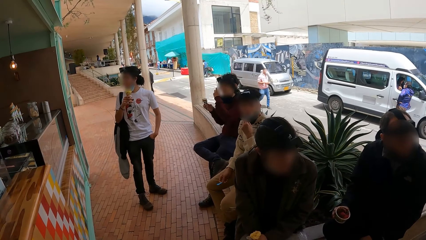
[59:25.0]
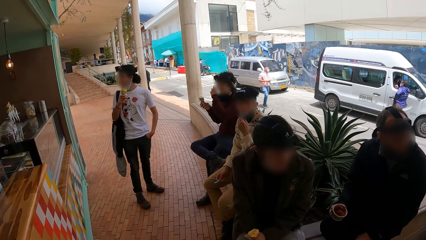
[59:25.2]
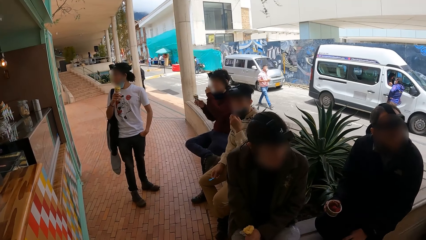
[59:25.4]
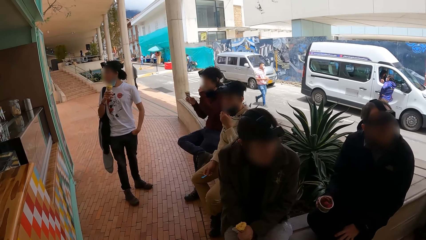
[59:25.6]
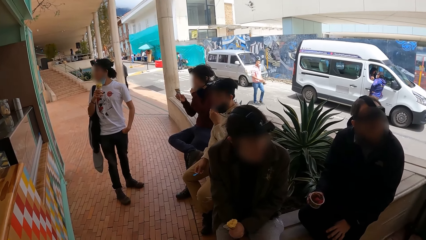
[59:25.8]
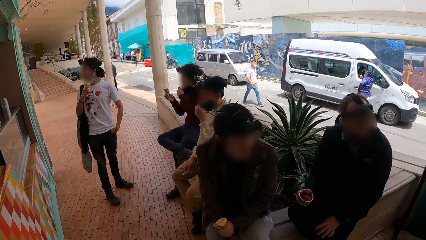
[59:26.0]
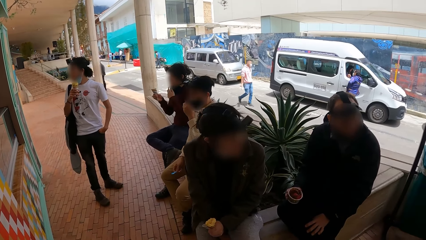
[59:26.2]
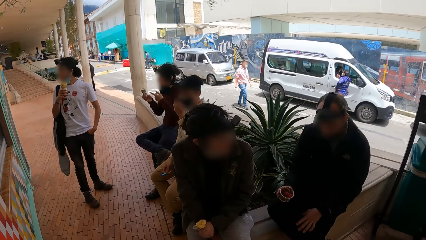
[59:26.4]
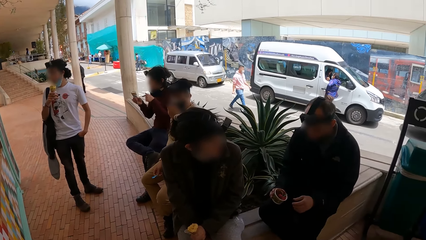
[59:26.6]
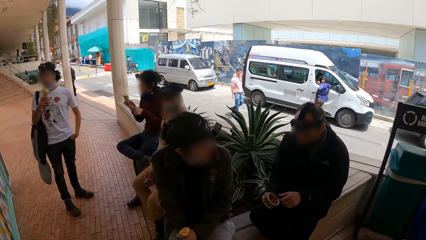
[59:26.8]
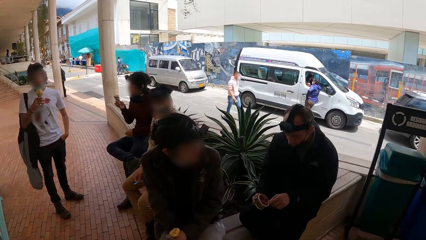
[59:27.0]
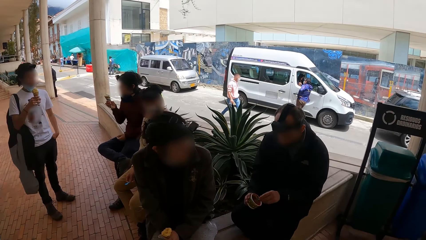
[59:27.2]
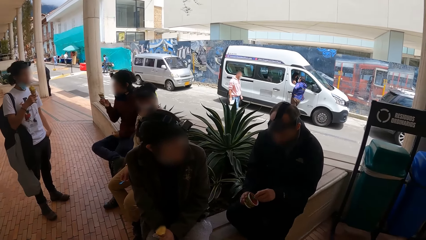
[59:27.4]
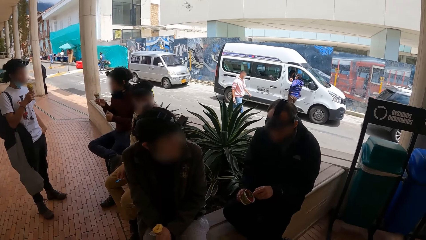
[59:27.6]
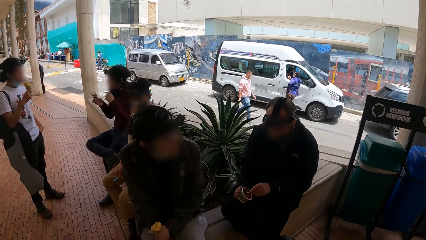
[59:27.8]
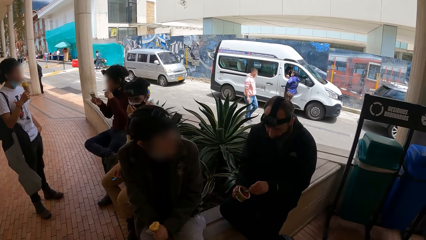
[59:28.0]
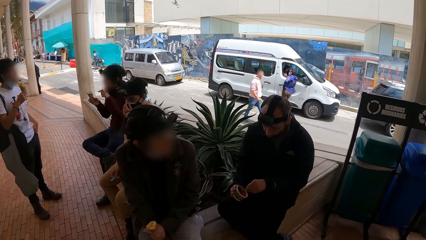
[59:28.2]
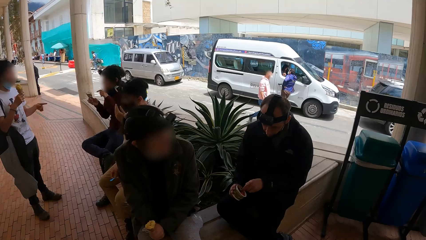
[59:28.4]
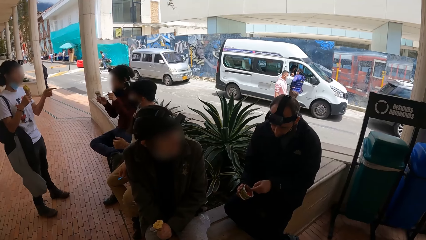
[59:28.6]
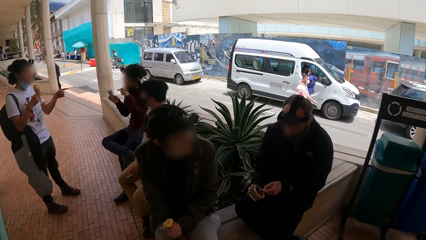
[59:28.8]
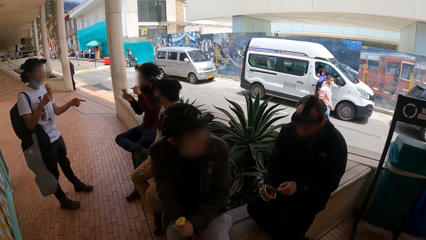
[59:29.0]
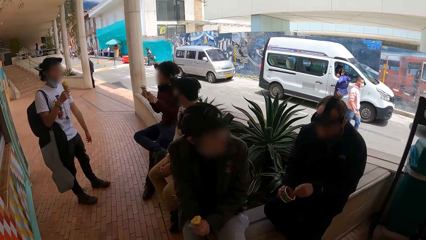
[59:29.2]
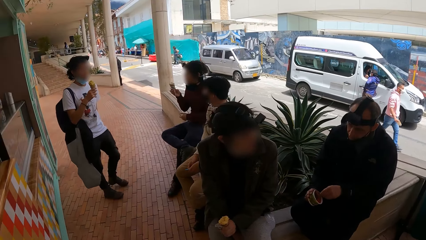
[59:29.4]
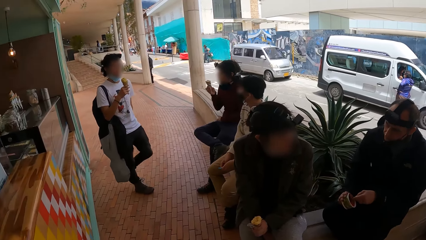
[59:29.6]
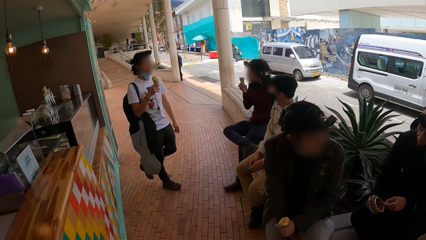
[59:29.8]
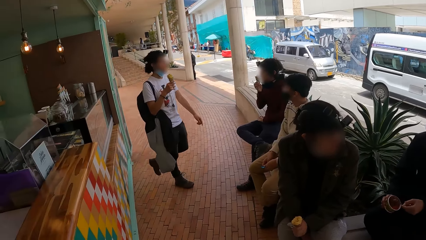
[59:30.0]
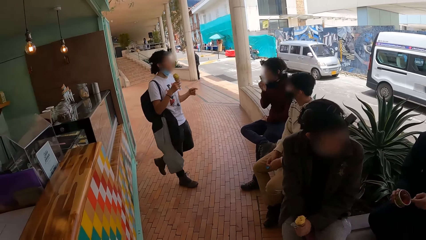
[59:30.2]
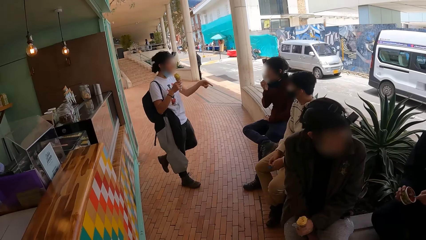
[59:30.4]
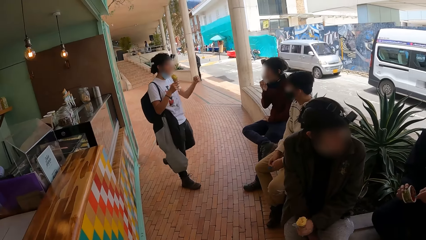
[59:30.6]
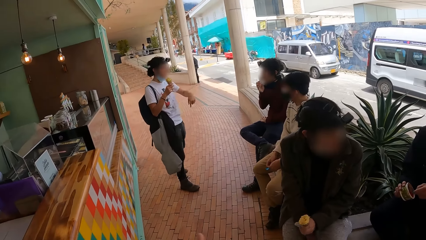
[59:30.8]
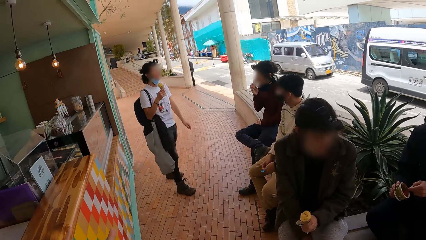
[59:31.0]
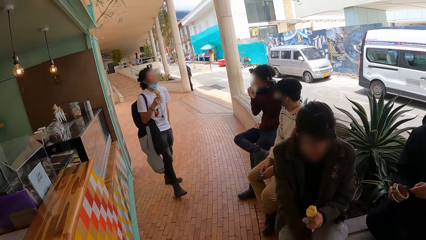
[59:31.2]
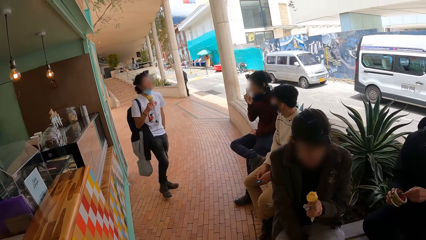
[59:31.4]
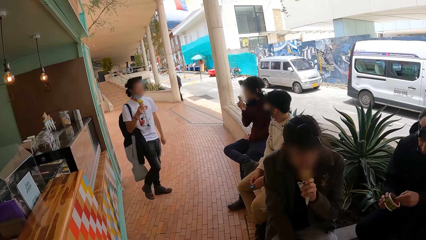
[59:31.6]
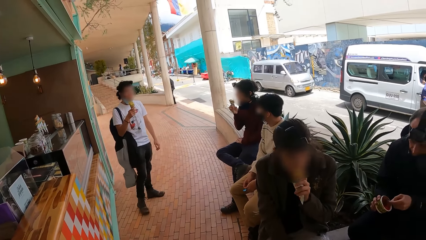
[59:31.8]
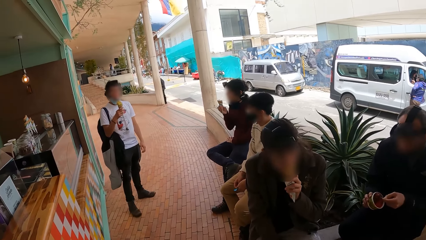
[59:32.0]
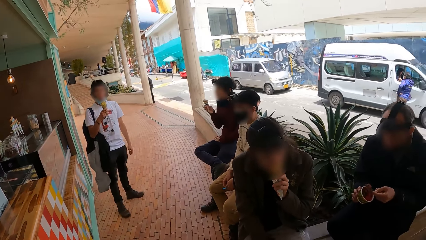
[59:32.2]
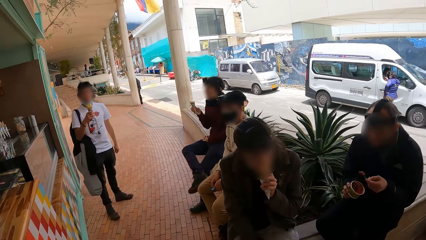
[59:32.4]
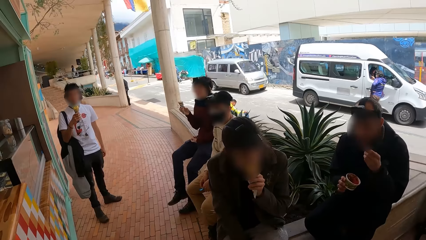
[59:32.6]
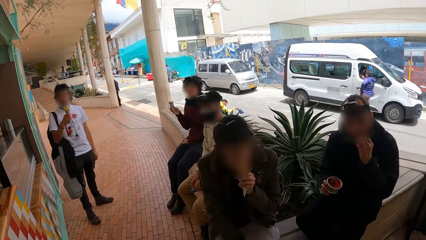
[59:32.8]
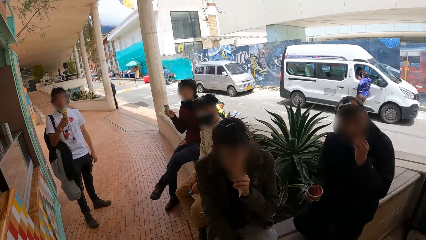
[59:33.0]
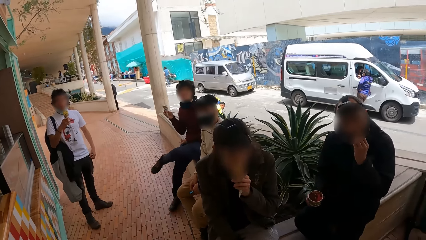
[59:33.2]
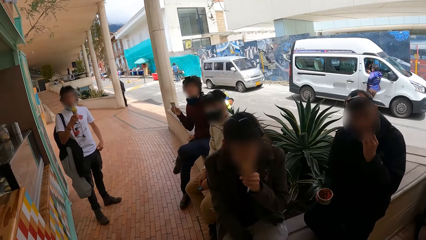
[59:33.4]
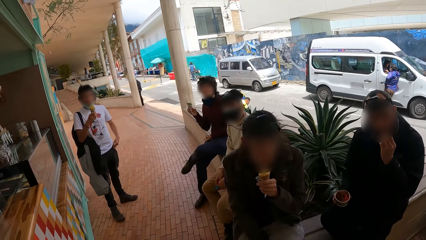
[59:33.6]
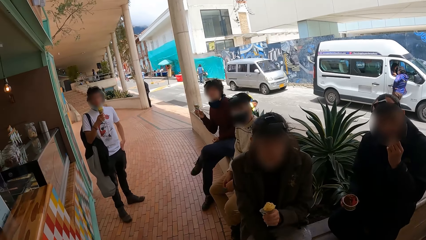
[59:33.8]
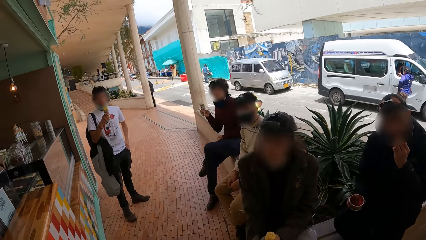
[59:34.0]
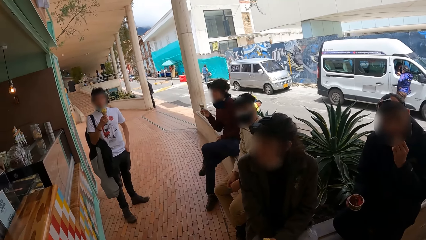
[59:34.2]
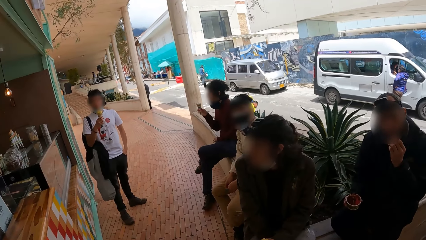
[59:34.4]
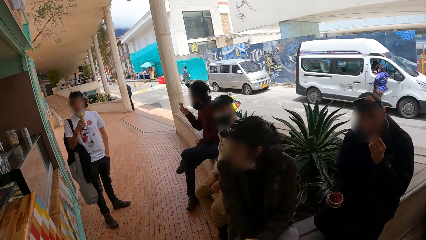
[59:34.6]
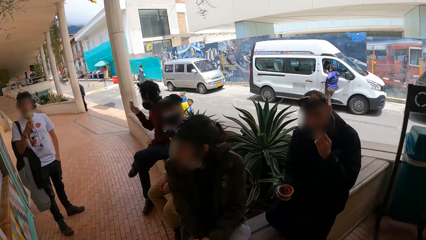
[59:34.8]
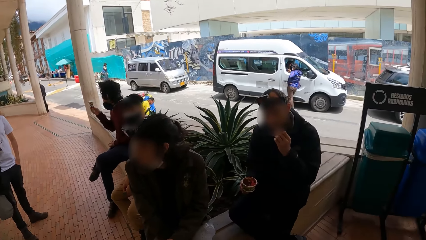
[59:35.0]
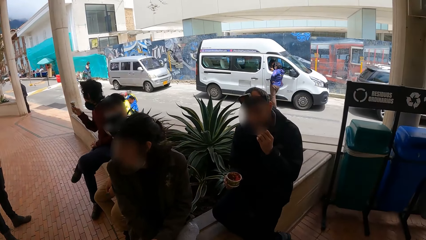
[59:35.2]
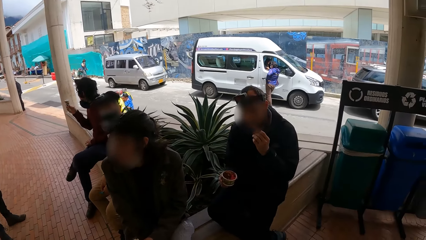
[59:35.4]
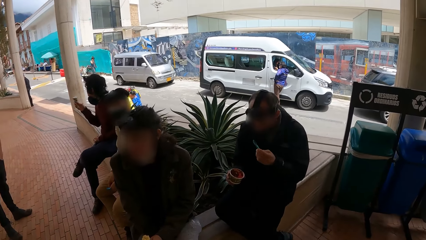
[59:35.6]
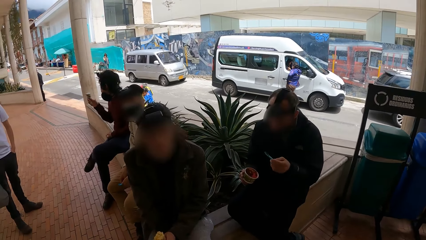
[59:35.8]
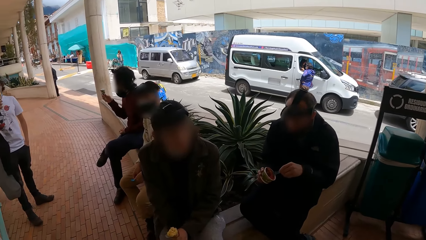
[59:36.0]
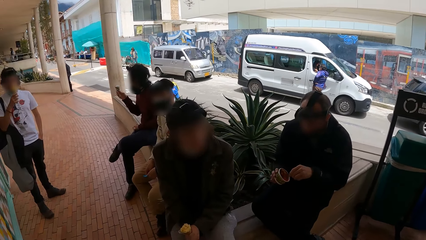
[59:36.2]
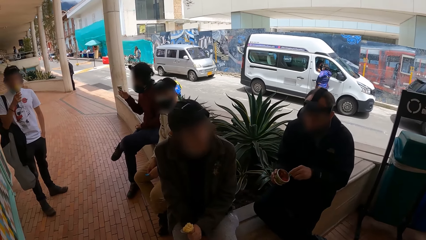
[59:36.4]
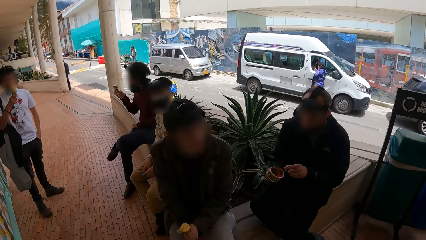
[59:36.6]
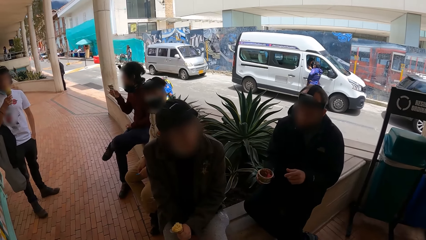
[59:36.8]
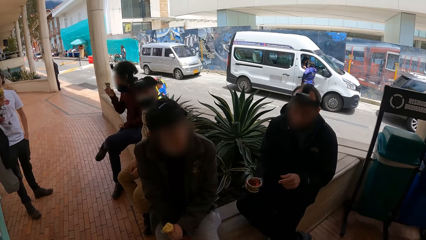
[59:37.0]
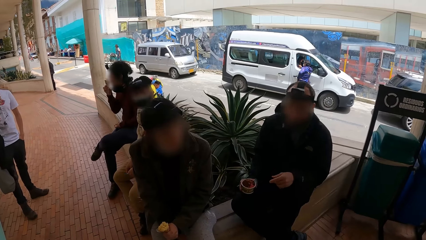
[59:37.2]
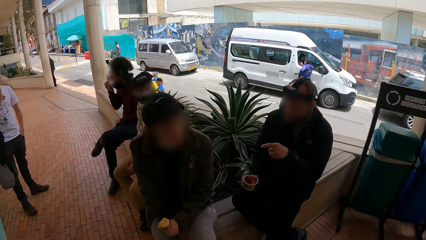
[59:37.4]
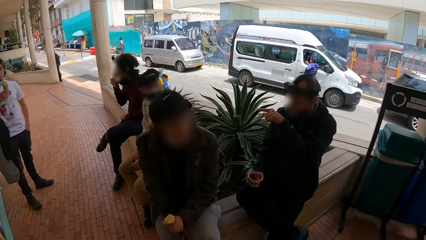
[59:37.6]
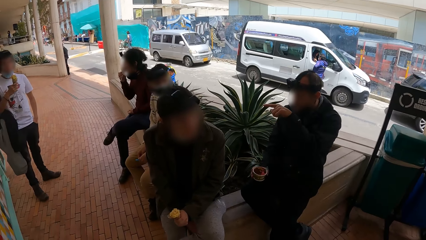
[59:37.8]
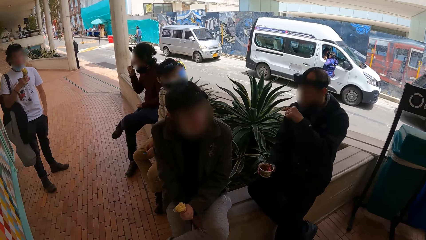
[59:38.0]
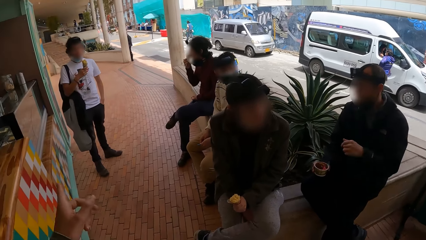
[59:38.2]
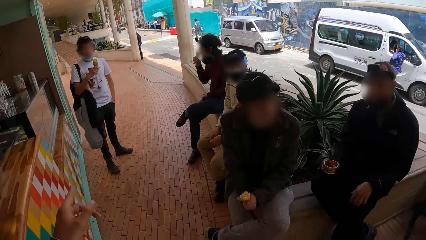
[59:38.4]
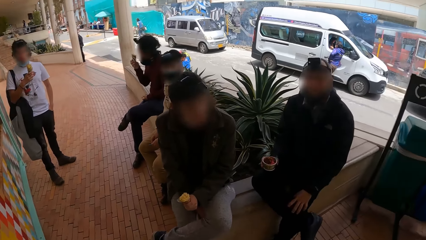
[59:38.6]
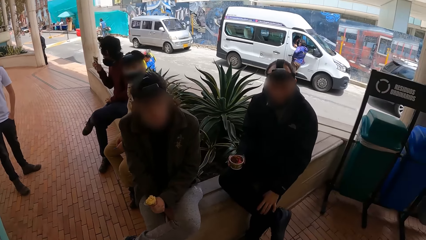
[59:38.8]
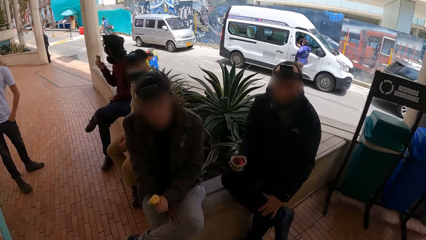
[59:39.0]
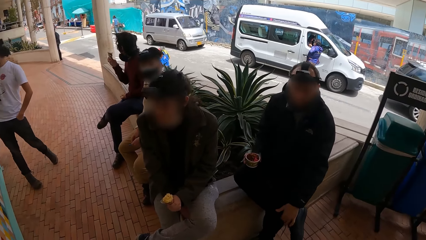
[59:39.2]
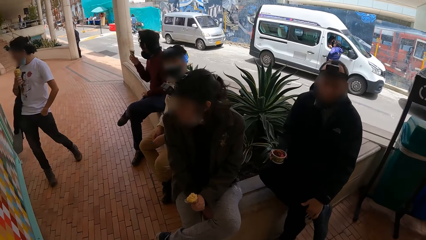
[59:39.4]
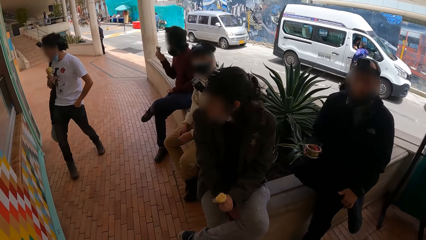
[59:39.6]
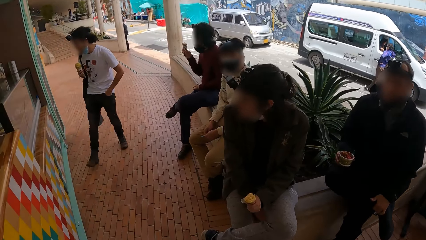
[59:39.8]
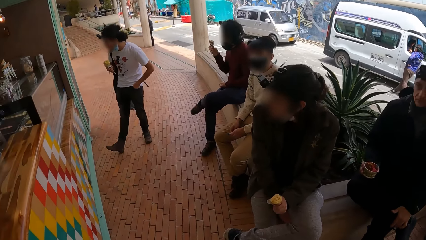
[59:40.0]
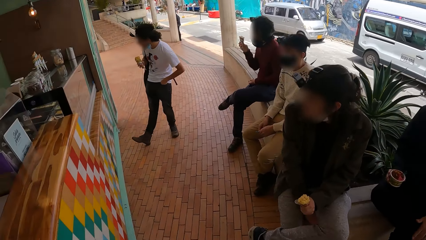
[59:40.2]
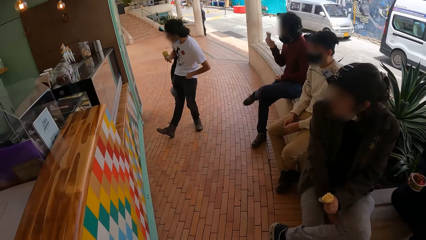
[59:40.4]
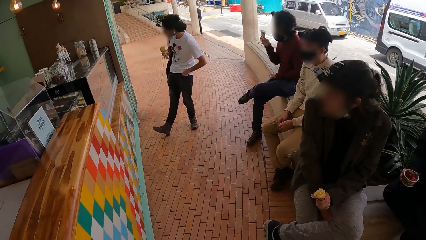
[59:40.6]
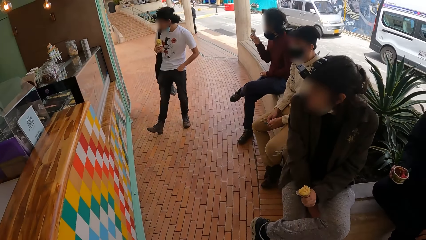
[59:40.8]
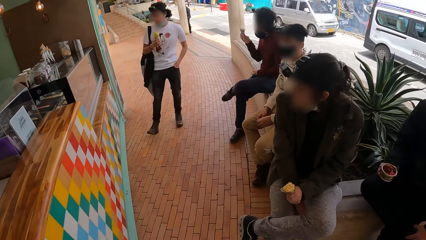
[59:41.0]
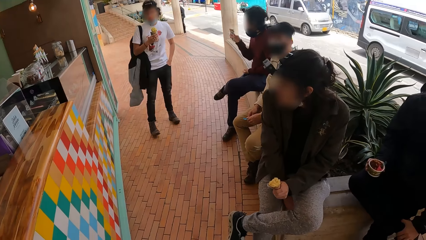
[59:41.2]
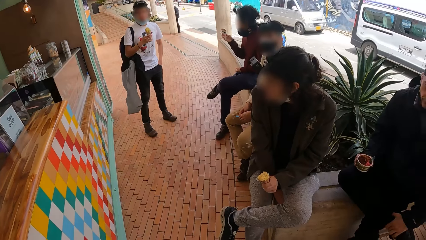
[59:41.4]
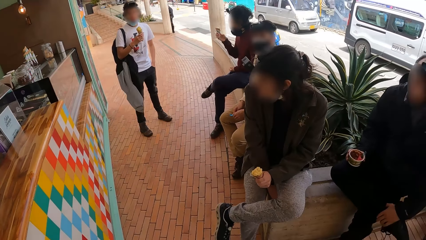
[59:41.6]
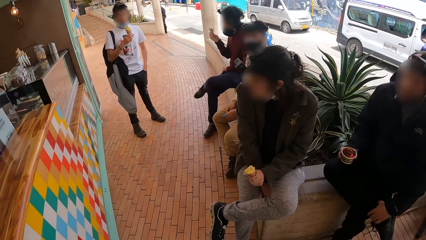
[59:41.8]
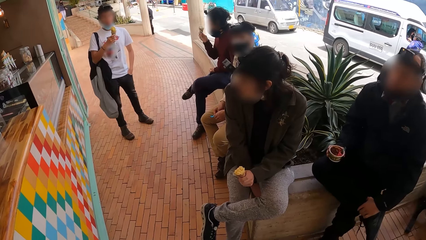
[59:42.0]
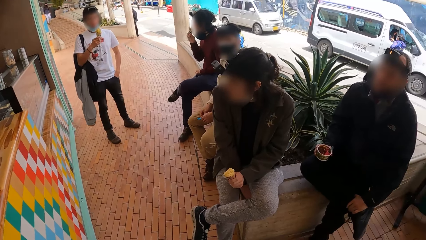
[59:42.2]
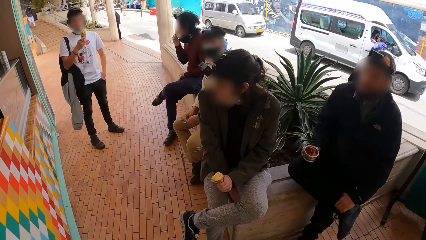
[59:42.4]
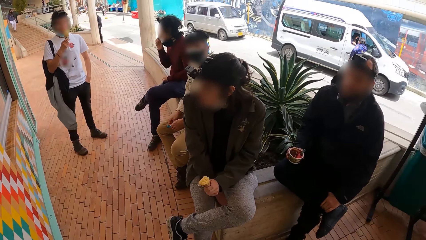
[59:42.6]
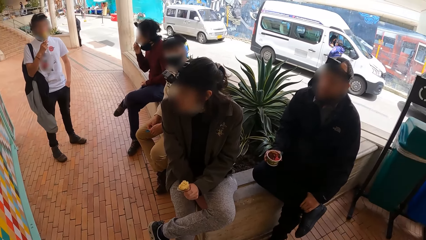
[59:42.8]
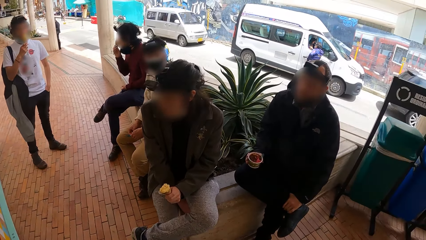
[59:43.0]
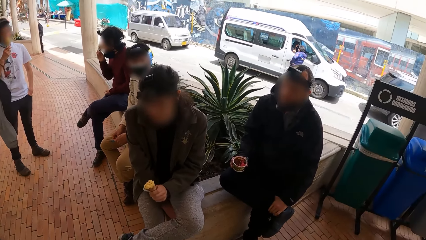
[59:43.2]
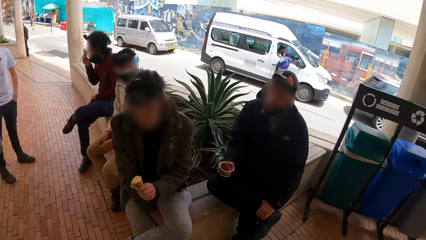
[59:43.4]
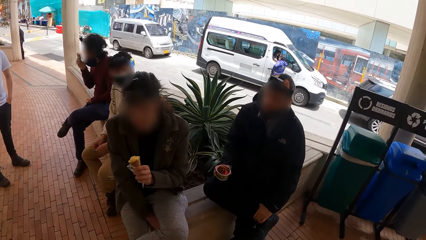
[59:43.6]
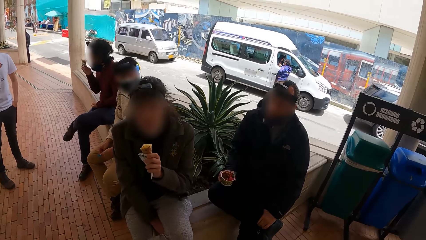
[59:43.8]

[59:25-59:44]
A man picks up the spoon in the cup with his left hand. He scoops ice-cream from the cup with the spoon in his left hand. He licks the ice-cream in the cup with the spoon in his left hand. The camera wearer places the spoon in the cup in his right hand with his left hand. The man points his left hand towards the restaurant. He places his left hand on his lap and holds his leg with his left hand.
